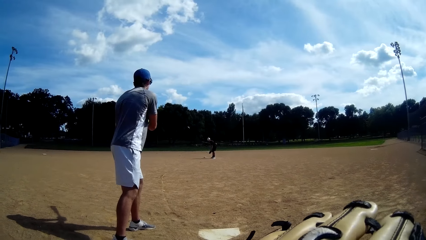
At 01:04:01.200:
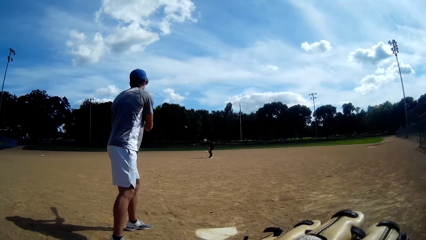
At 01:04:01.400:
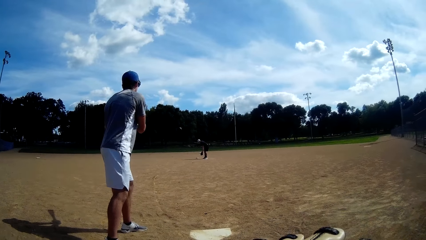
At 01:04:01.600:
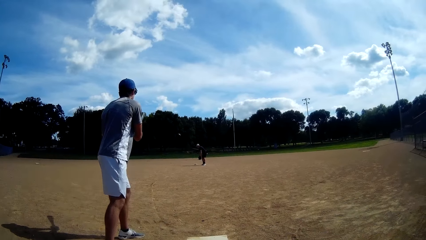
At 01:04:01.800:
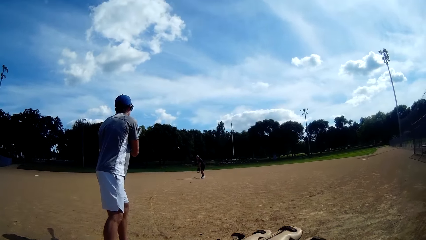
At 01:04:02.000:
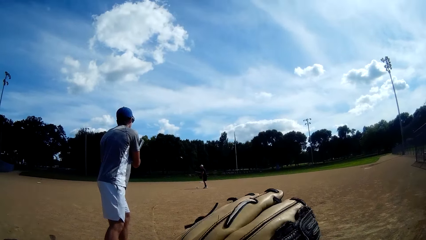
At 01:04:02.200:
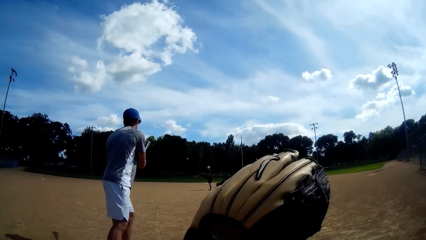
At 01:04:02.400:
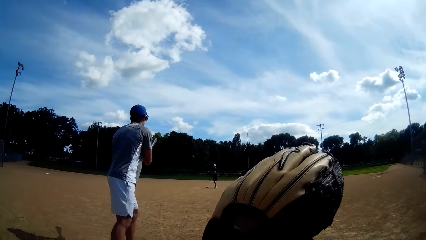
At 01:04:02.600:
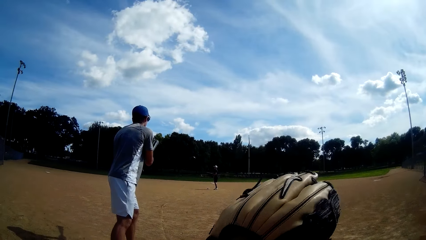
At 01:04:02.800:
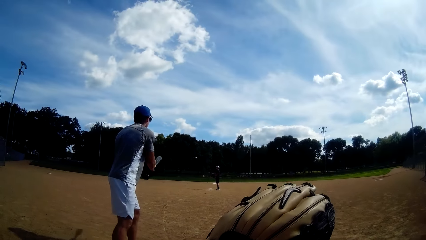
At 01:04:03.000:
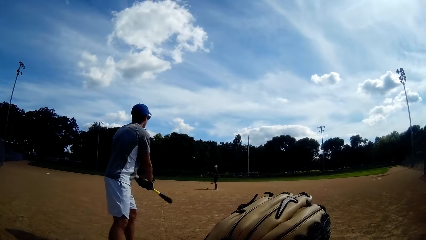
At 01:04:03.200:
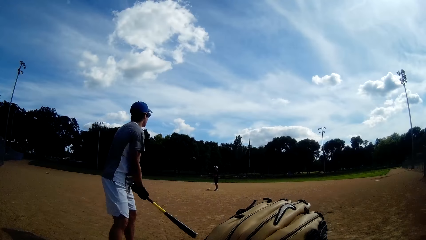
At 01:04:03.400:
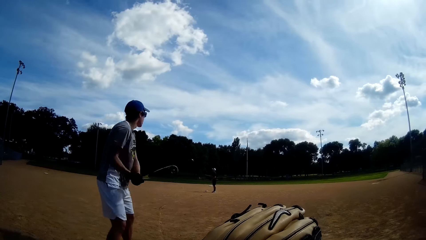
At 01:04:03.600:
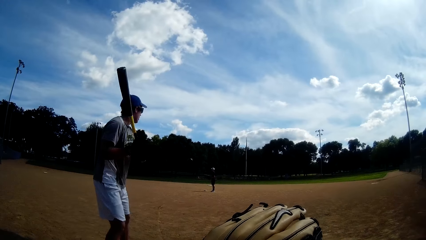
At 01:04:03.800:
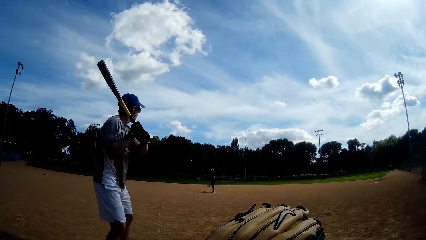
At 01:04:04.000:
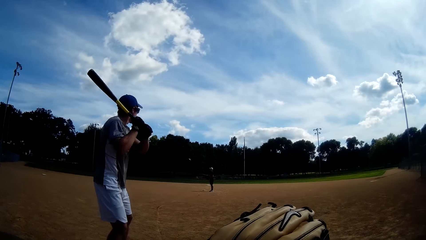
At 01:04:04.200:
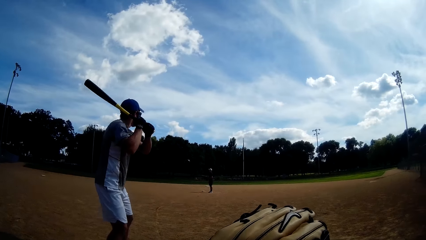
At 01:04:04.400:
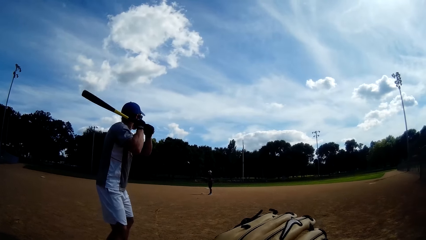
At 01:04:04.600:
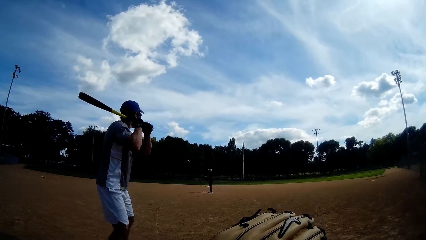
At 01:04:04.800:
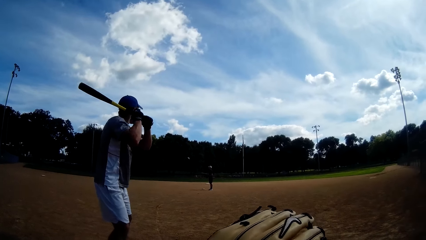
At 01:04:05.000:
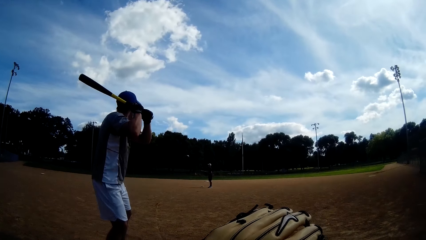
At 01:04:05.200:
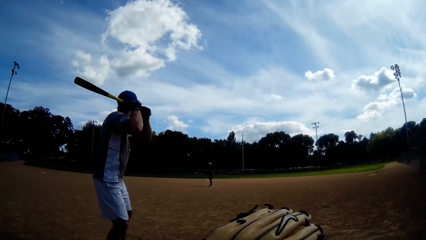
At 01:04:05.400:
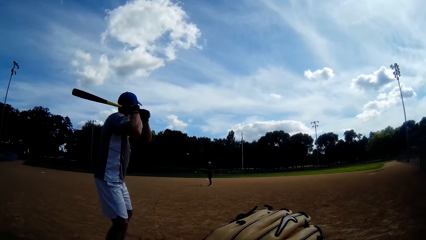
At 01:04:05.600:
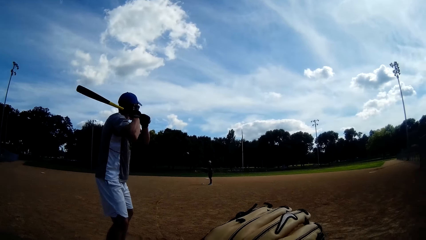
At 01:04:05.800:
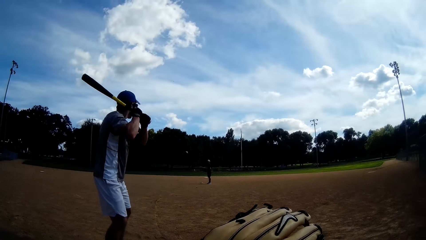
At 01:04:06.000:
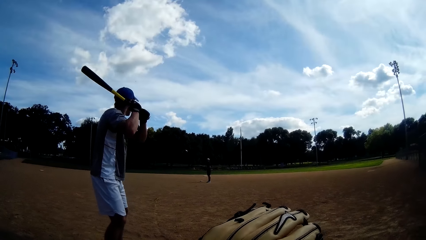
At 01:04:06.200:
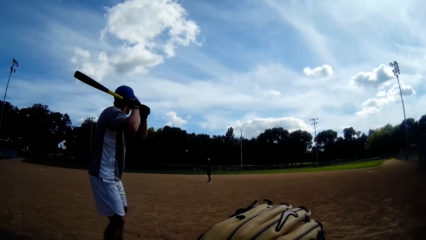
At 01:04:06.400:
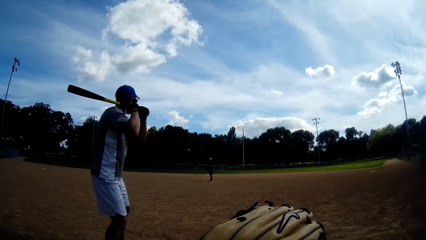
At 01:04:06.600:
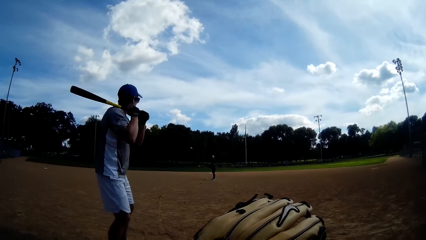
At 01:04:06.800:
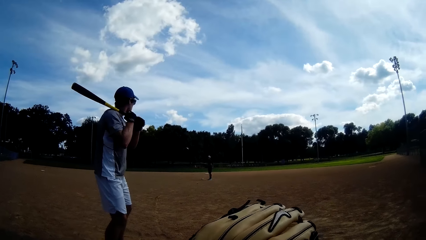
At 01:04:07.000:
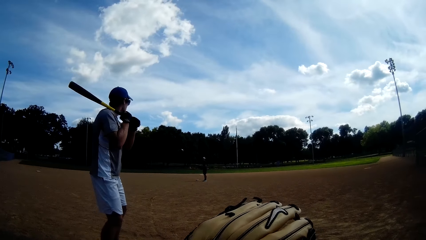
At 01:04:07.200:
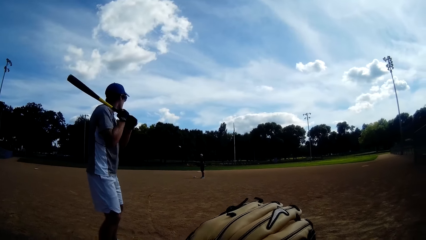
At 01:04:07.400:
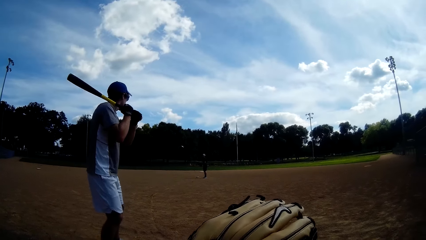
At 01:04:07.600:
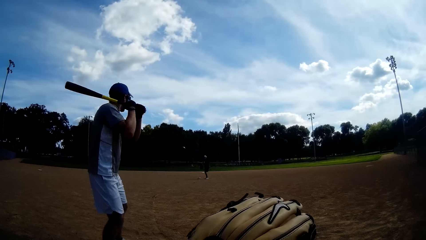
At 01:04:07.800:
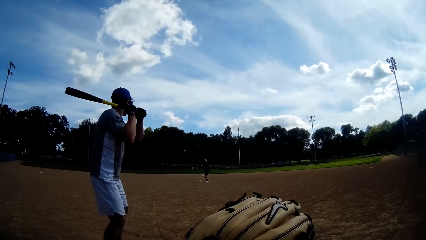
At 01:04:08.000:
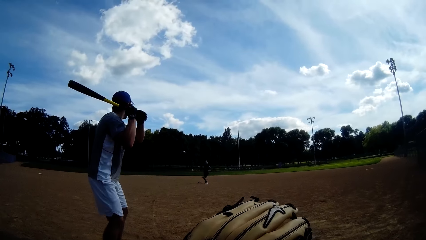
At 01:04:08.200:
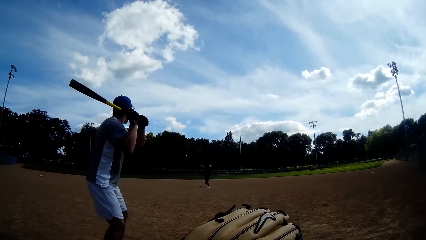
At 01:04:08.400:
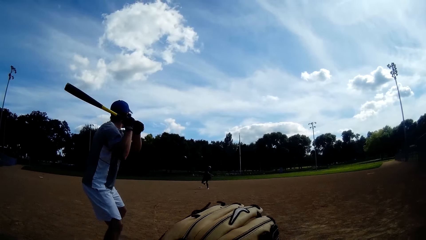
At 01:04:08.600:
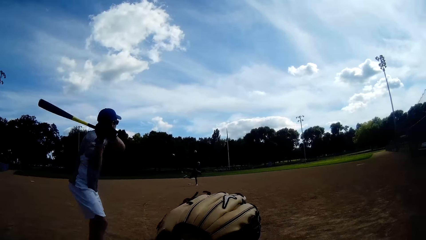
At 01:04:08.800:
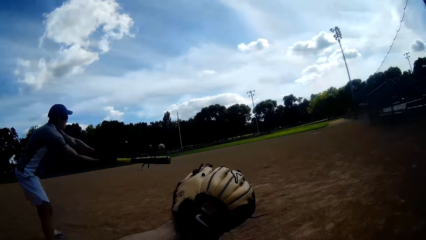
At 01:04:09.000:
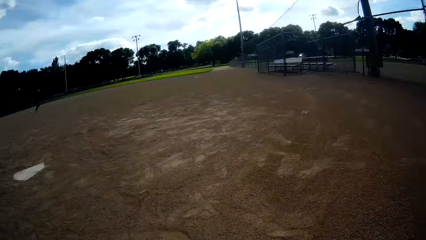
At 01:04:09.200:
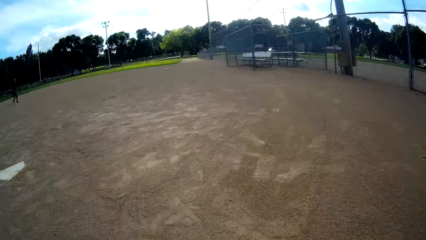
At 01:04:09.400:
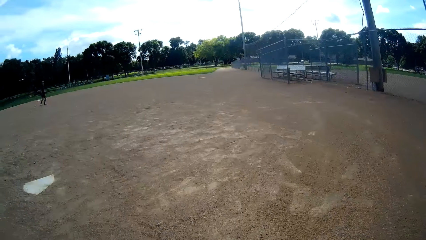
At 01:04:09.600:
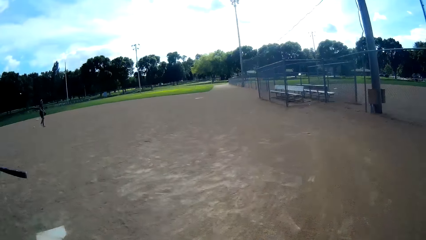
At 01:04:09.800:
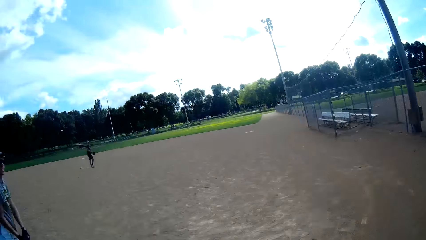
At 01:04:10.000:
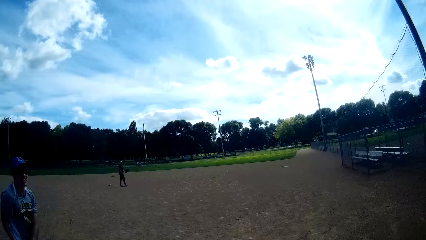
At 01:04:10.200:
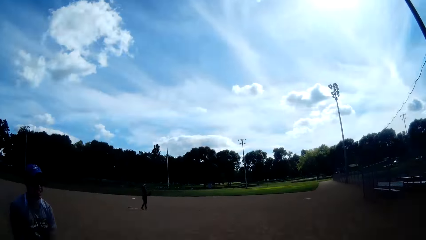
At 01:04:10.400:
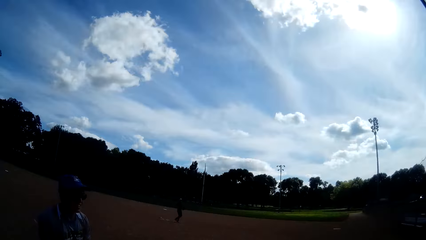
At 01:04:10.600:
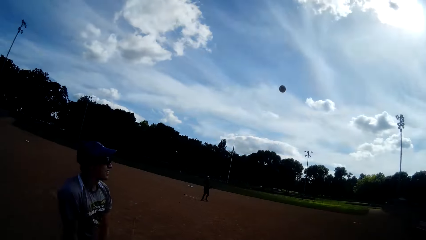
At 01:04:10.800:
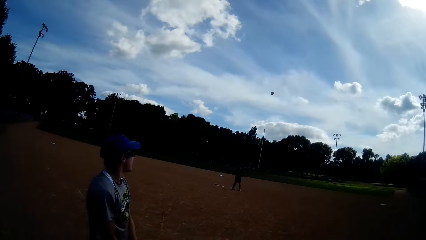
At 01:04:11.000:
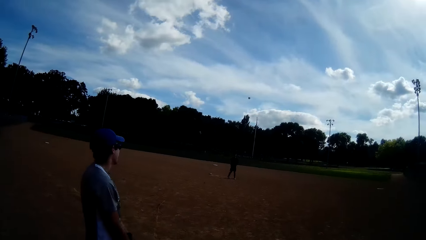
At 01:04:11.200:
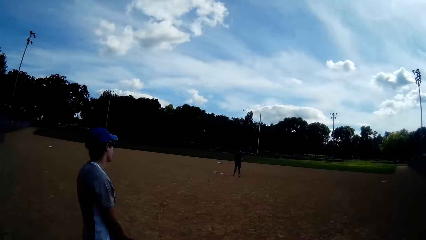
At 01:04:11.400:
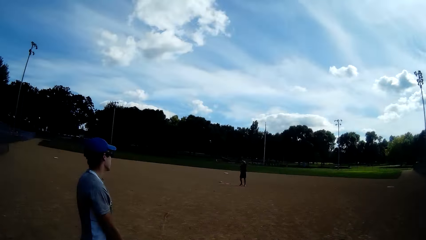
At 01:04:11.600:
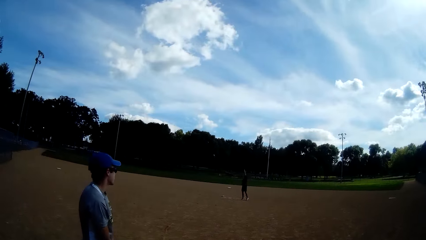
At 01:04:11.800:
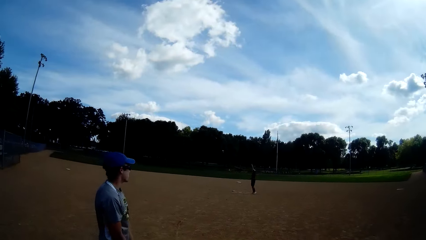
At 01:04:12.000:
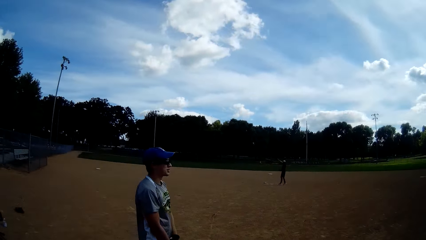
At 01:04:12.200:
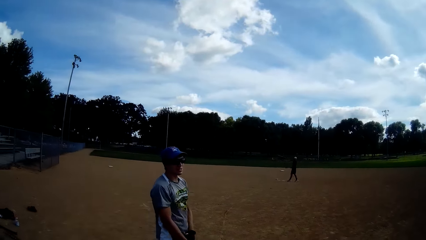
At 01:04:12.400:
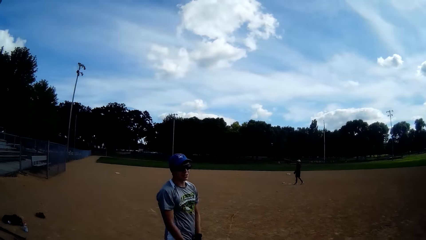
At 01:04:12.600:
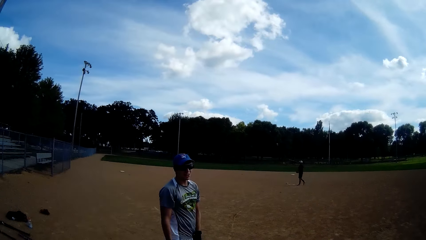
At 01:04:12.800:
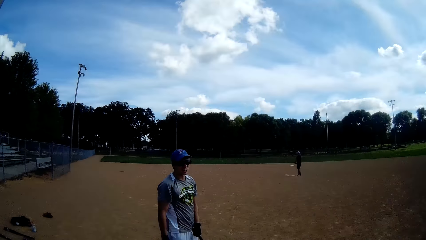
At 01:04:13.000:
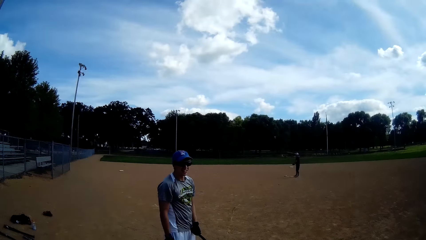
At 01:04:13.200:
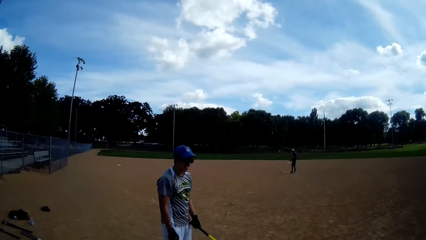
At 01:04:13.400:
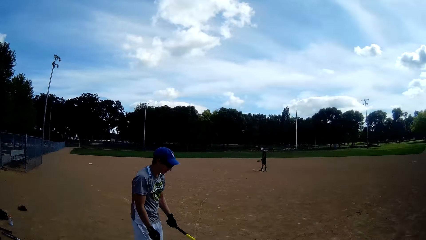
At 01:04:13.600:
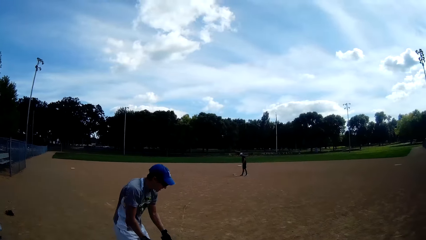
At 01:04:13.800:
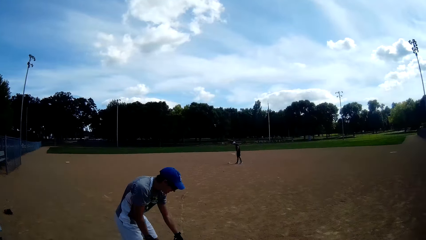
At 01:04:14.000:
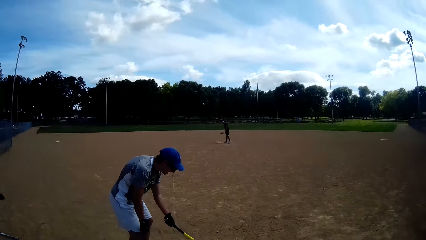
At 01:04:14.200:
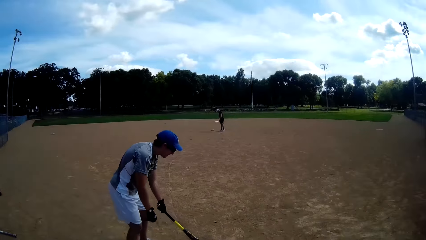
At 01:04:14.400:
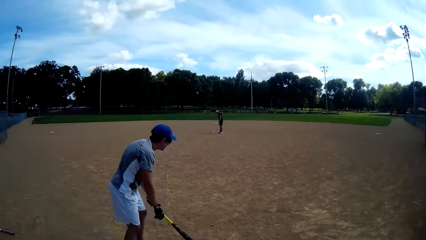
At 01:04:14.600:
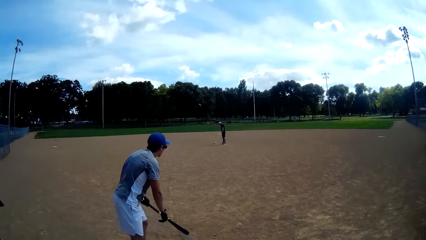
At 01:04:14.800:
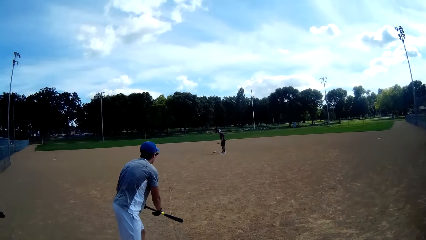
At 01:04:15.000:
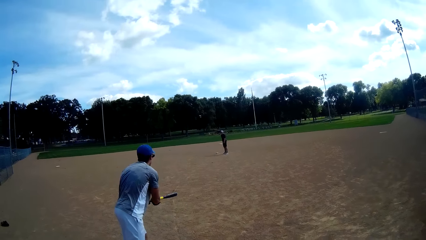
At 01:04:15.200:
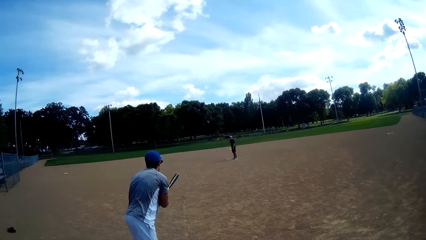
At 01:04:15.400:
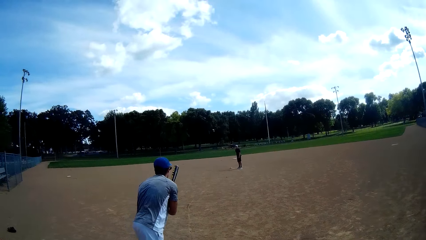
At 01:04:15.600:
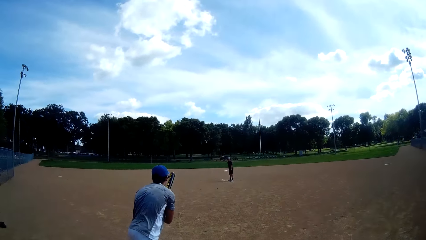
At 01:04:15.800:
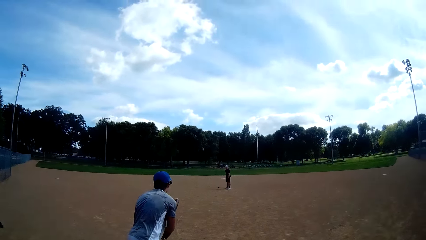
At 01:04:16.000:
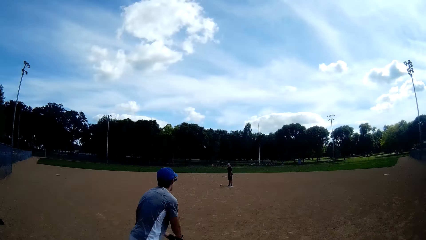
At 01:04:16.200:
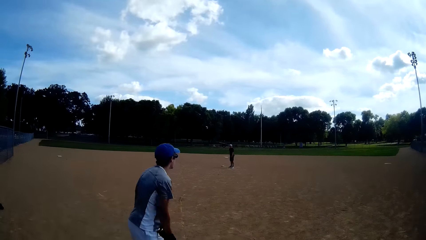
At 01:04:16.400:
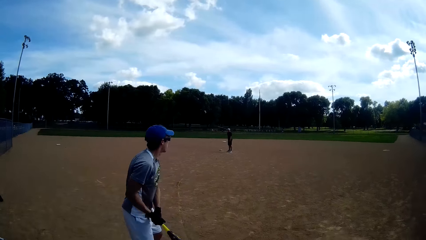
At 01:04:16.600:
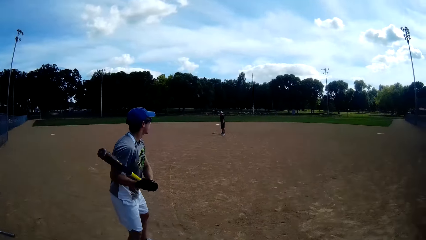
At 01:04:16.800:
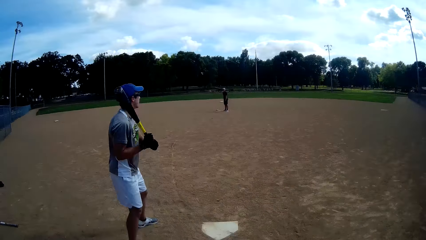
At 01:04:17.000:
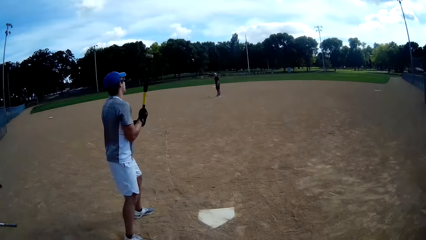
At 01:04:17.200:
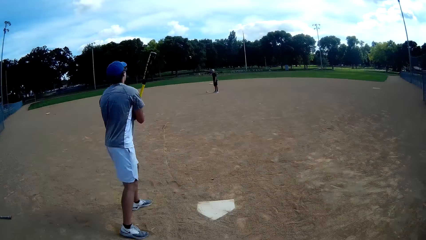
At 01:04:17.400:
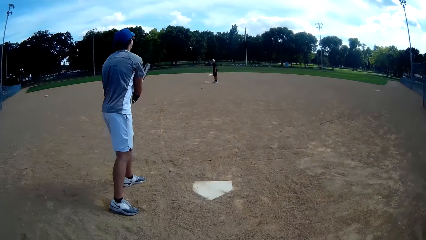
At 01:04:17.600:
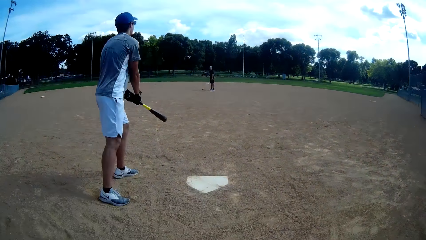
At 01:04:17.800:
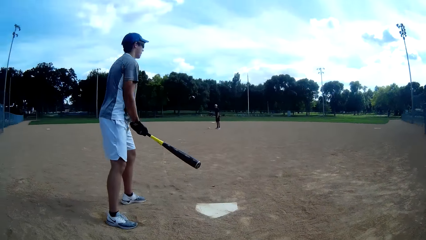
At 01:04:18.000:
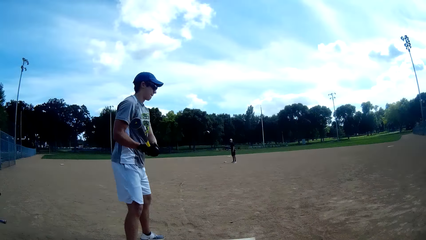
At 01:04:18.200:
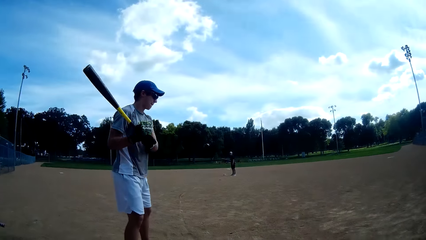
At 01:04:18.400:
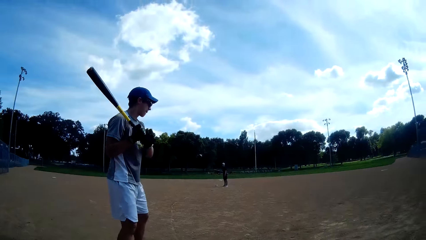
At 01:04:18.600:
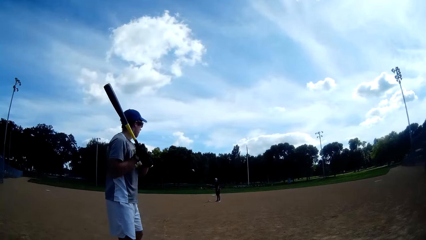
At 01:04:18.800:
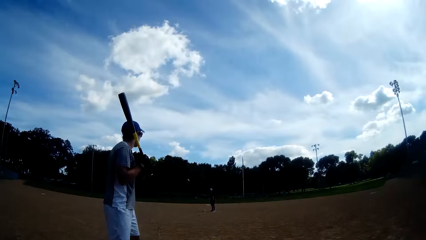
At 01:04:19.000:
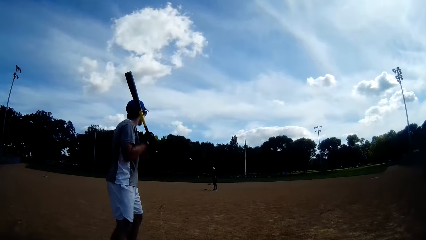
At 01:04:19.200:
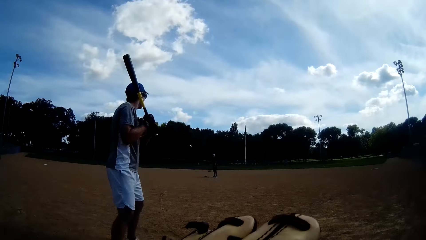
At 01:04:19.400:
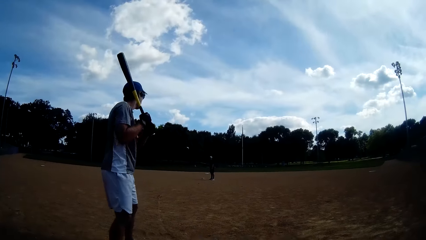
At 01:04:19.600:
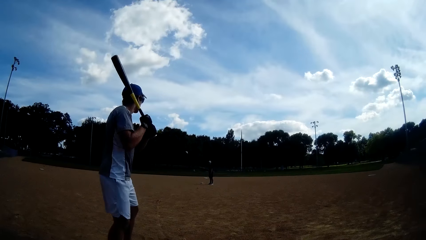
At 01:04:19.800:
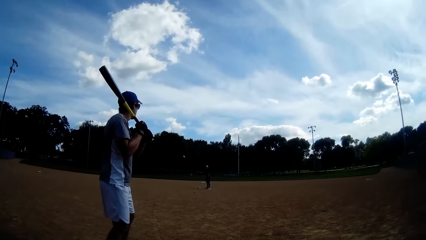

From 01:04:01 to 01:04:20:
The camera wearer lifts his hand. A man puts the baseball bat on his shoulder. Another man throws the baseball to the camera wearer. The first man lifts the baseball bat. The camera wearer throws the baseball to the other man. The other man catches the baseball with a baseball glove and walks on the field. The first man holds the baseball bat and rotates the baseball bat.
